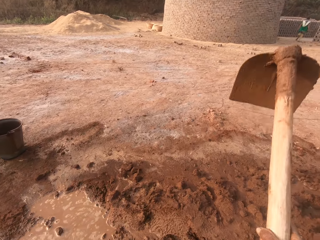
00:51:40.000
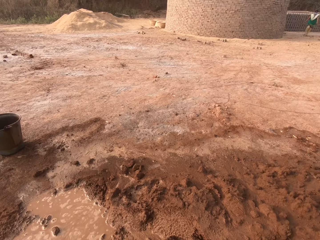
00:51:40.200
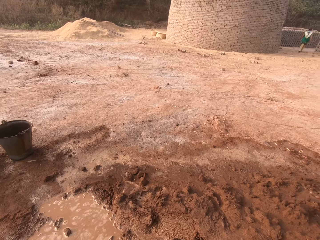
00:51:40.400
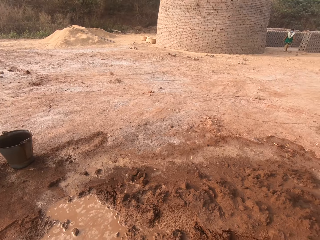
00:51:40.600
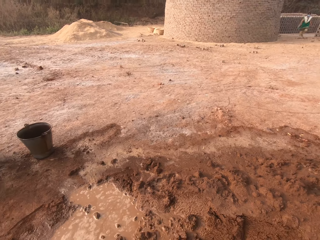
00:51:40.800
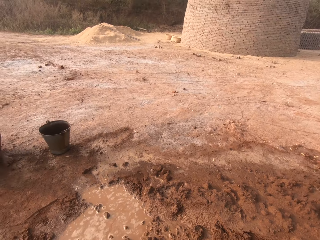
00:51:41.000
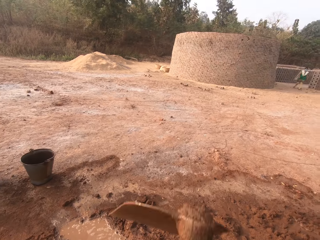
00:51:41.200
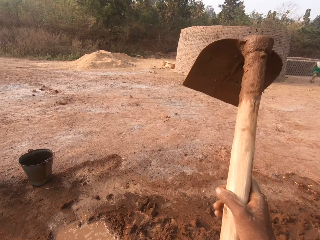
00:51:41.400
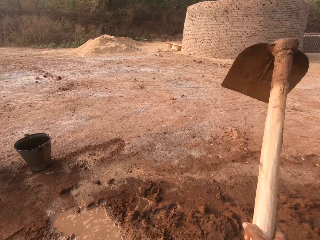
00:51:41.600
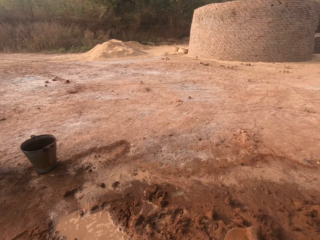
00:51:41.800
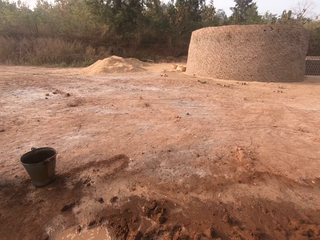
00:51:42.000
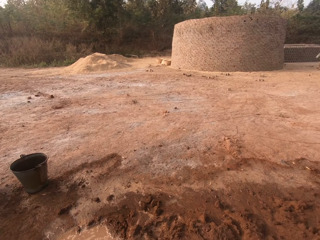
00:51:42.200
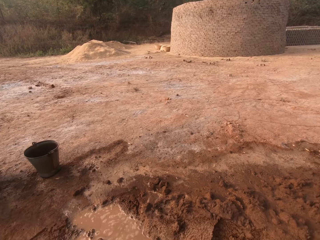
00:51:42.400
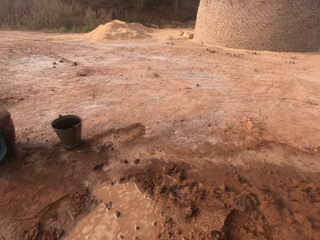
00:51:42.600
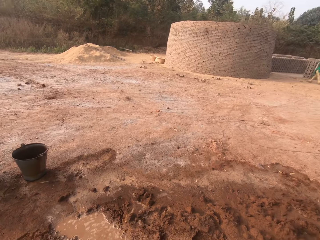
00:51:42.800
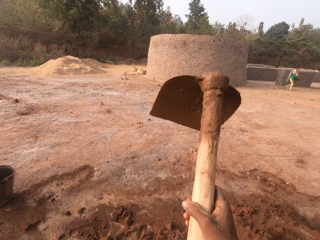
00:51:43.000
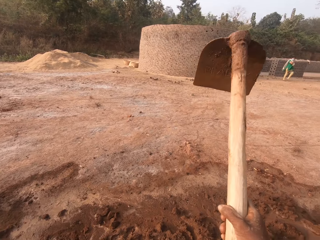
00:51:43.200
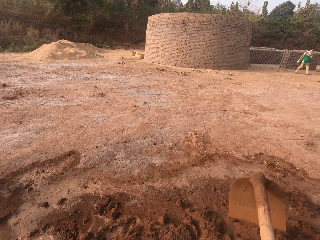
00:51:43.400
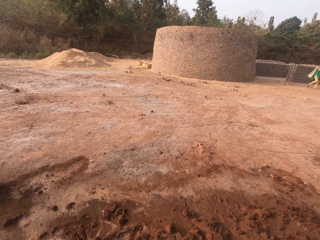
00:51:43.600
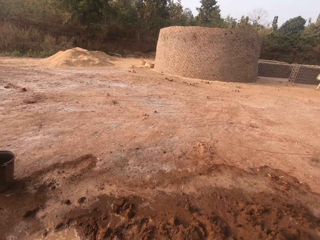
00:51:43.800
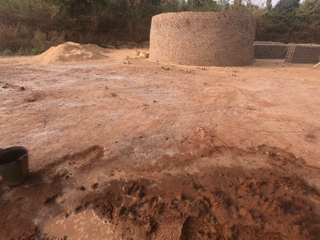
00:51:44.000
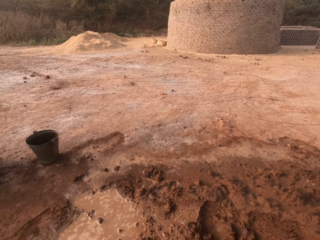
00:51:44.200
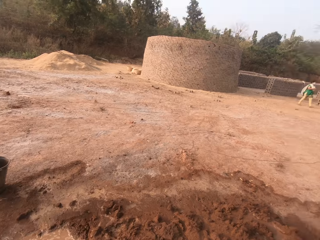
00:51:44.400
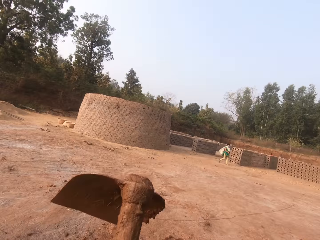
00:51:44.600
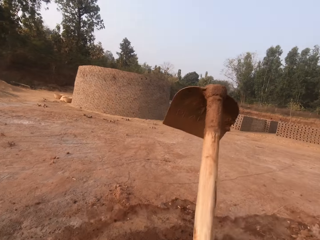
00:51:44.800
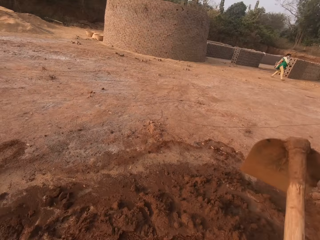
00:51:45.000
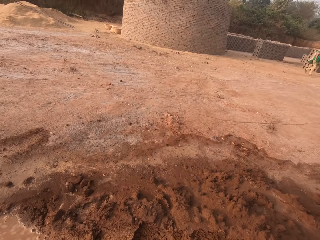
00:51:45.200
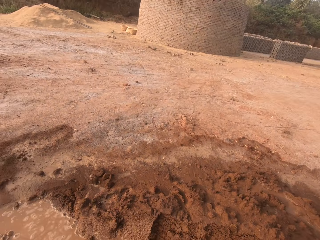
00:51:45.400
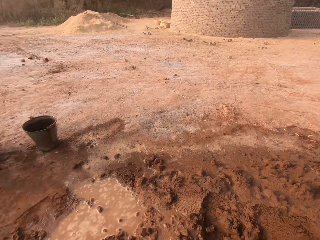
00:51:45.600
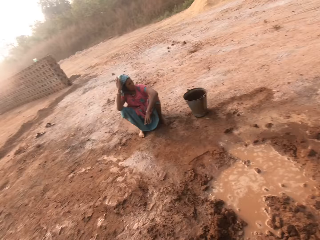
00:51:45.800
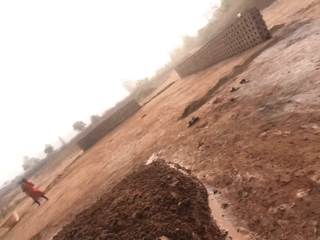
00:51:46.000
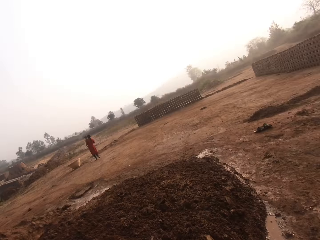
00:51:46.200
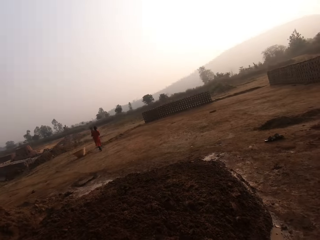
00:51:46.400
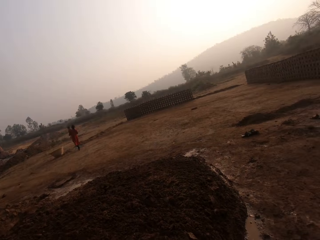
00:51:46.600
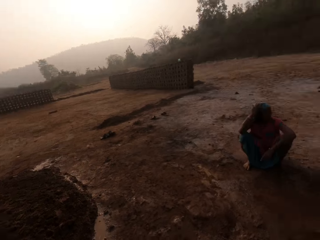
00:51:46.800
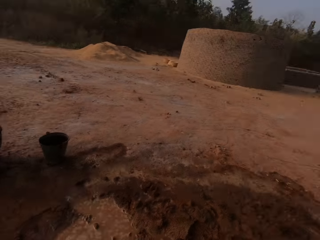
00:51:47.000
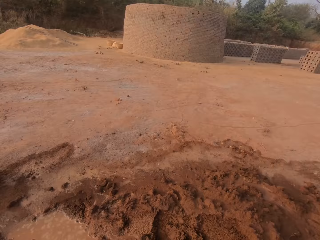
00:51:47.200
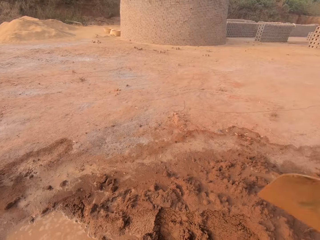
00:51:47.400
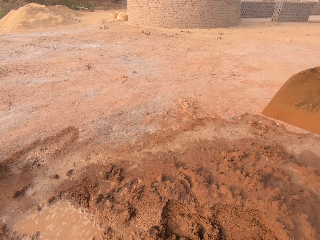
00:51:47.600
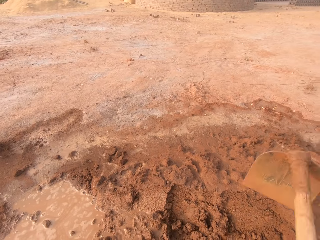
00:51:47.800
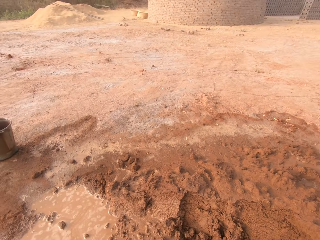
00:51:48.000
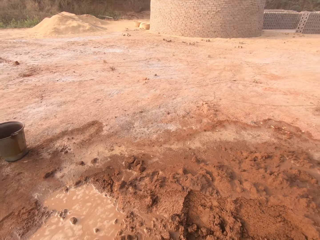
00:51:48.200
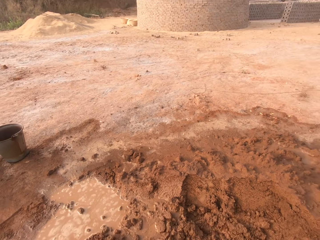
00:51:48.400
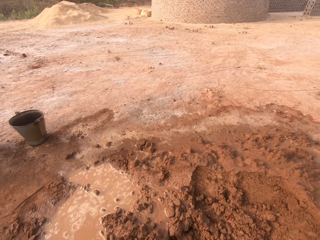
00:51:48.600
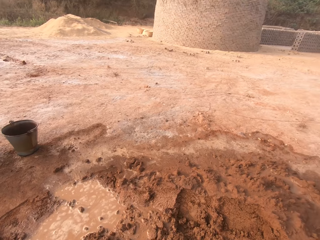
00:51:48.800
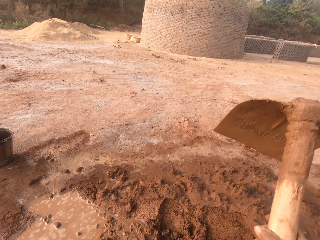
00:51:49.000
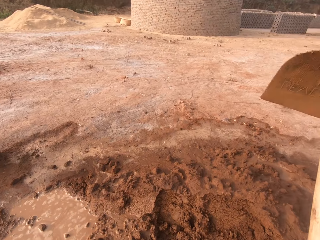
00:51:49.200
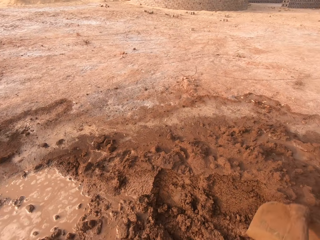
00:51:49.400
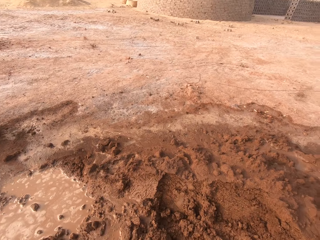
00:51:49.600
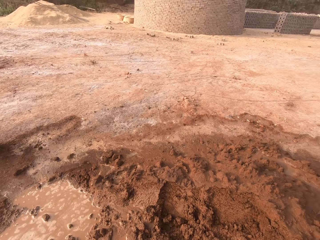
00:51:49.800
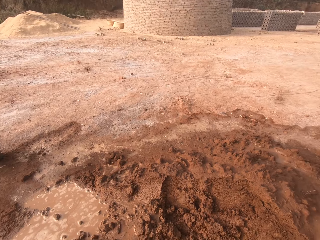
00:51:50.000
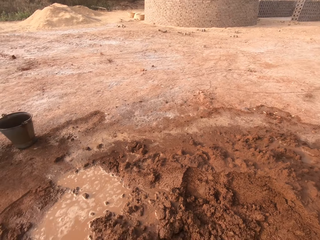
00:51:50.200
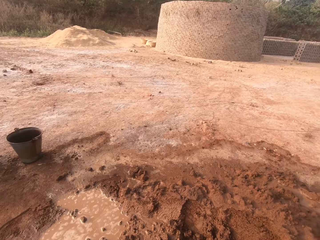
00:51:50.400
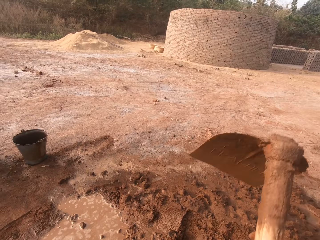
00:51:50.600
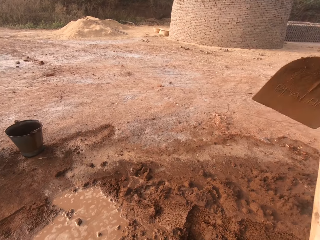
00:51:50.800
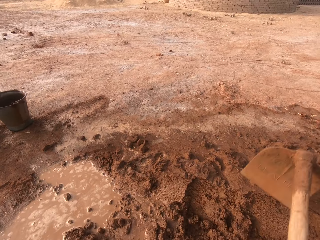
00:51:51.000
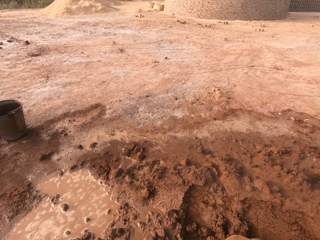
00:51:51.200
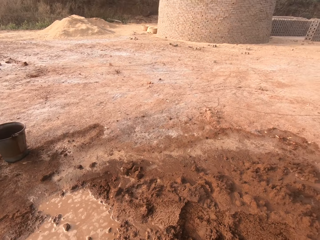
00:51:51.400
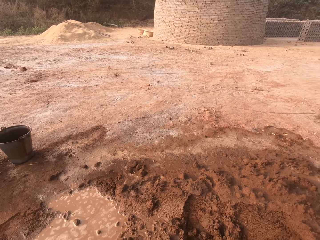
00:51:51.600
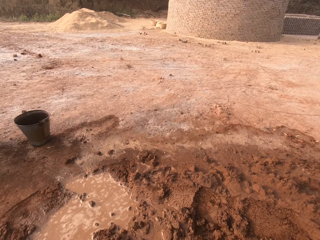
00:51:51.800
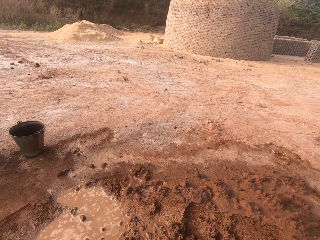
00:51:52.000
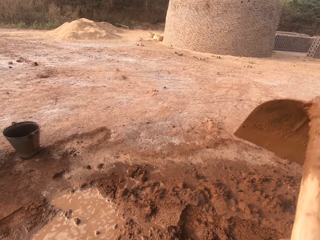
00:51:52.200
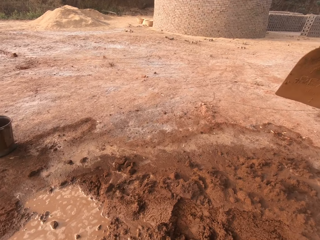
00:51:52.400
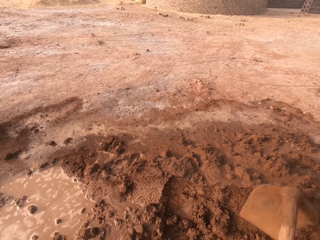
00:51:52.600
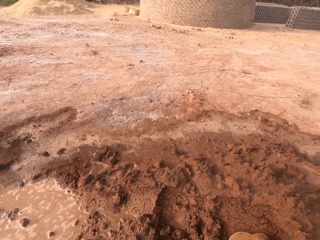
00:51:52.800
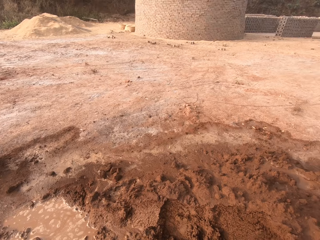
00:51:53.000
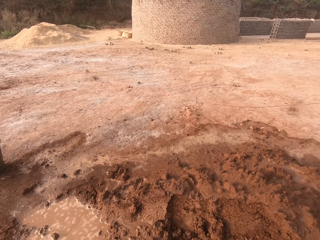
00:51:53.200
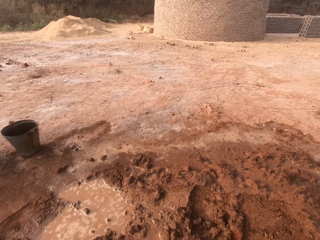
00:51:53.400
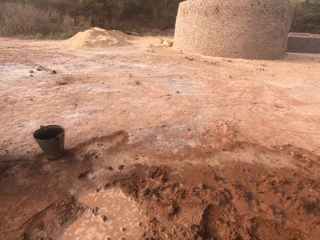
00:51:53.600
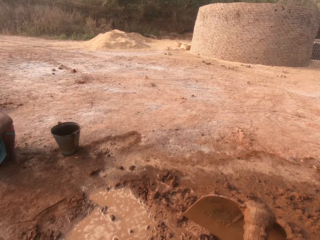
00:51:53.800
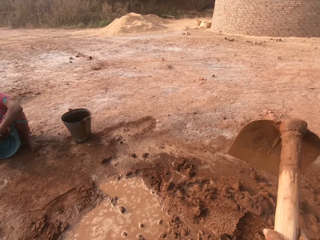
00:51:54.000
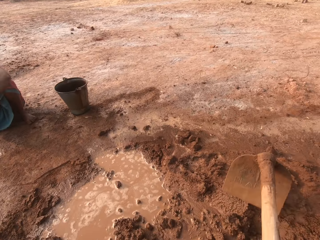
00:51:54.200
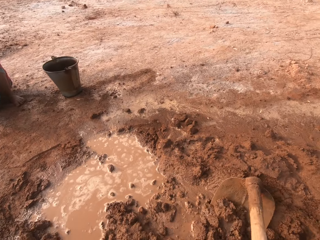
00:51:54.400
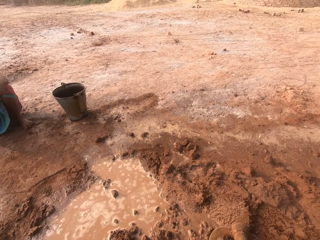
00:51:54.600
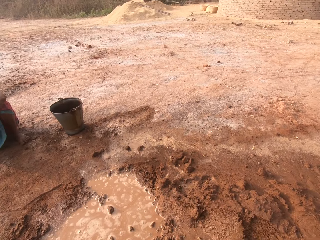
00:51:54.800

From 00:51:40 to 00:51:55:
The camera wearer scoops sand from the ground with the hoe in his hands repeatedly. He throws soil on the other side. He scoops sand from the ground with the hoe in his hands. He digs the soil. He scoops sand from the ground with the hoe in his hands repeatedly.

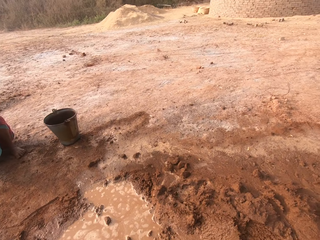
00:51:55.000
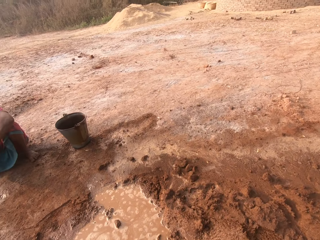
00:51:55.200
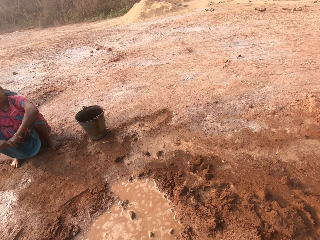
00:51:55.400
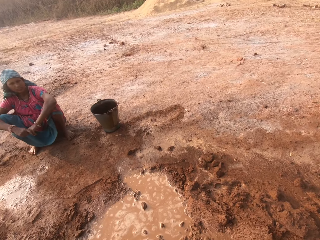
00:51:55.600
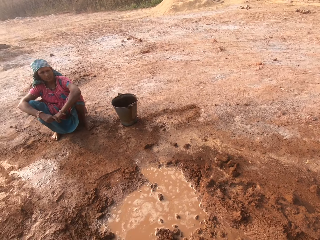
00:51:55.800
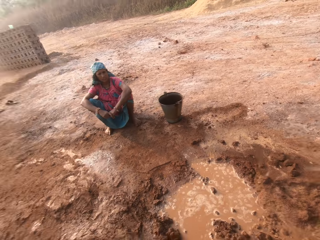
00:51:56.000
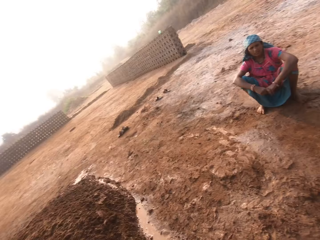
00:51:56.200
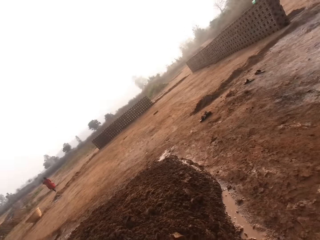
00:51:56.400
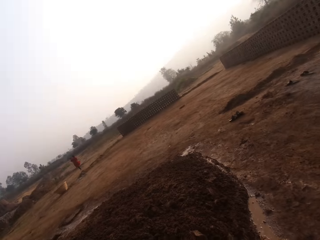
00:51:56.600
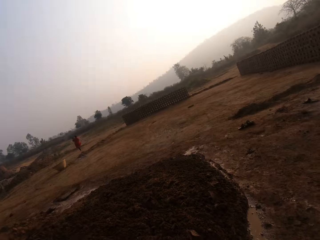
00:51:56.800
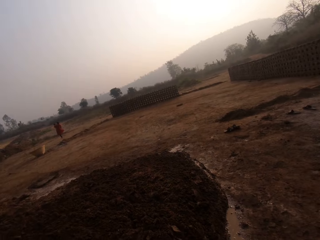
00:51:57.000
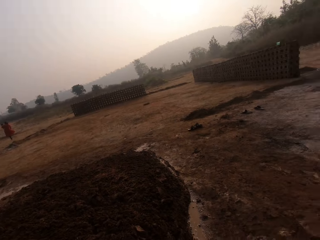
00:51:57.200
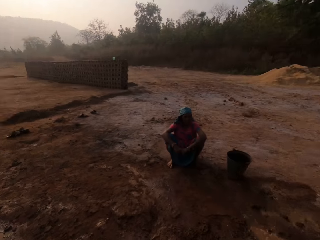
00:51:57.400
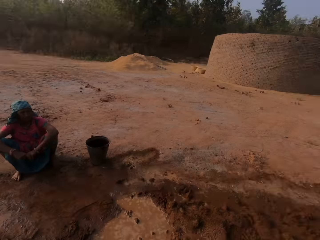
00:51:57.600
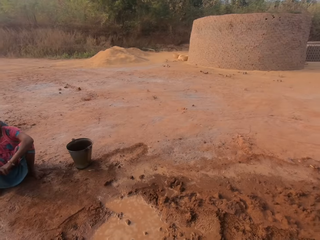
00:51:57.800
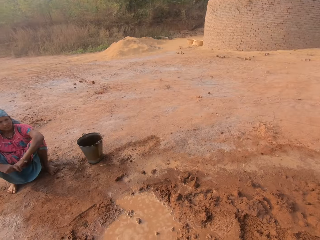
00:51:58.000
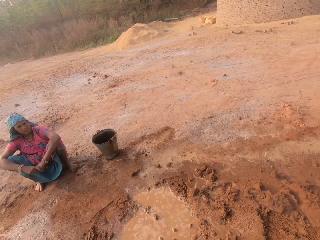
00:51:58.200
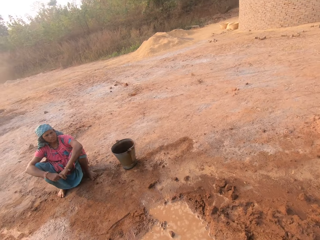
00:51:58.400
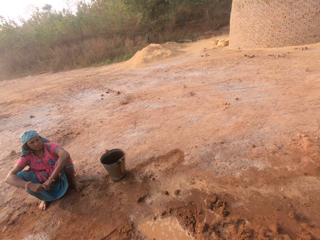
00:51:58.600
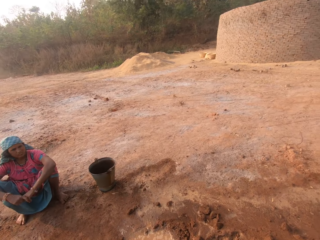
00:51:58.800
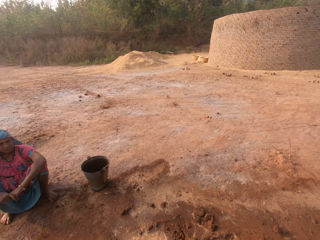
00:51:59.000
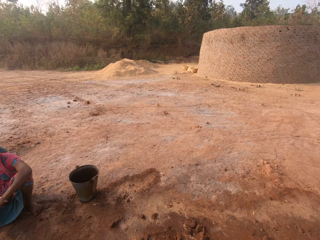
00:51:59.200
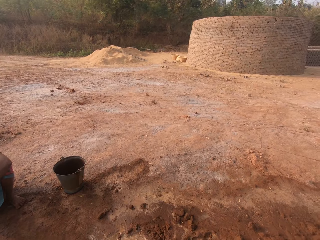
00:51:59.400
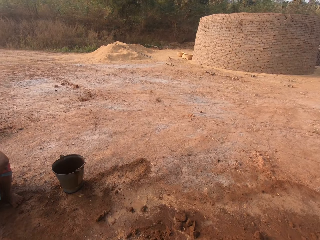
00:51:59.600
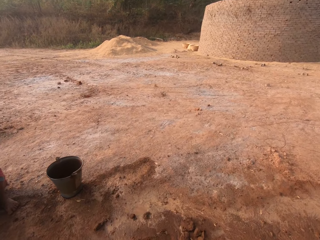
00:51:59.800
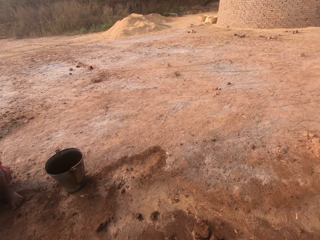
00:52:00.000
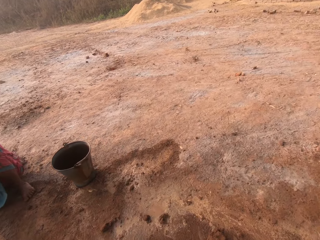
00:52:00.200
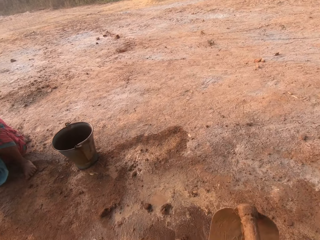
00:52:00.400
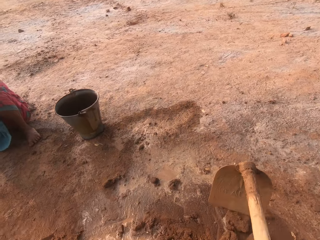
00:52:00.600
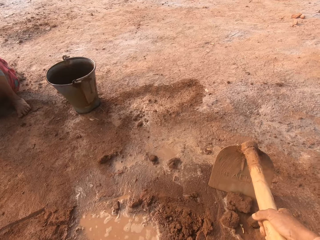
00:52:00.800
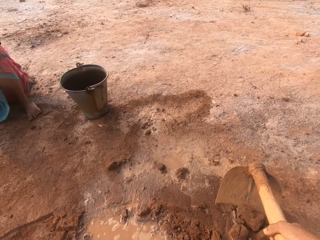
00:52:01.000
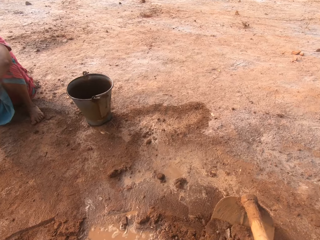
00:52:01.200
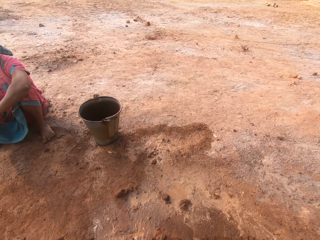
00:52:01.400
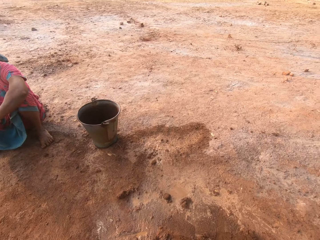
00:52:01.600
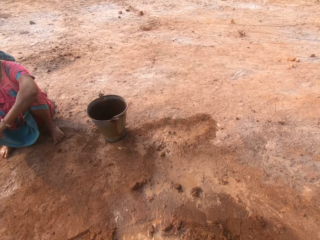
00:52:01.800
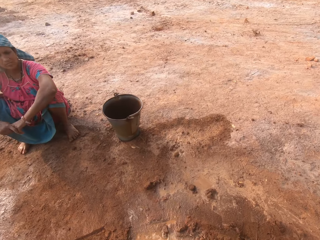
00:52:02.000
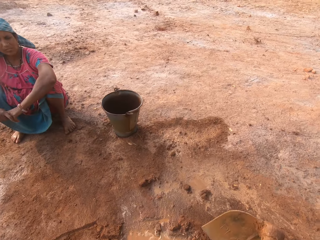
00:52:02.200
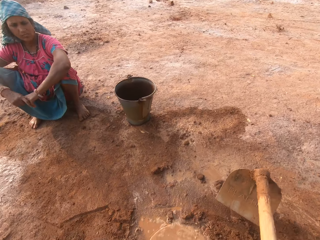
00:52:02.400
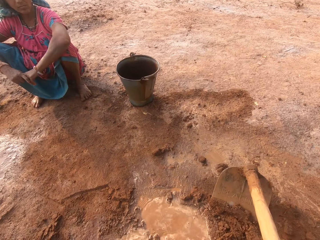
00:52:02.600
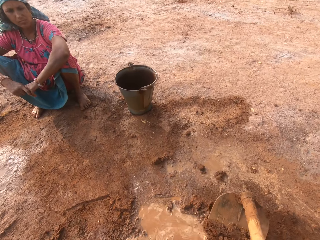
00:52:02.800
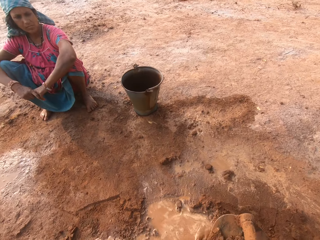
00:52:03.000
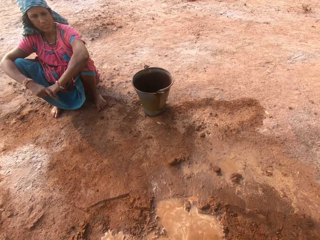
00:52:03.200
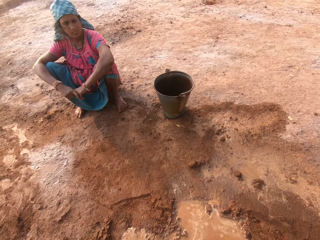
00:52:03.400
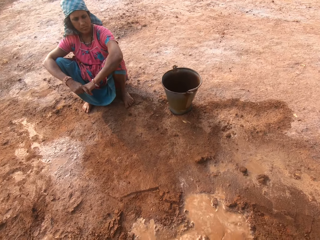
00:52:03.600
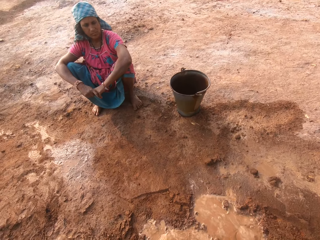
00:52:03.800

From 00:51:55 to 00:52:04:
The camera wearer scoops sand from the ground with the hoe in his hands. He pours the sand on the hoe in his hands on the ground. He scoops sand from the ground with the hoe in his hands. He scoops again.
